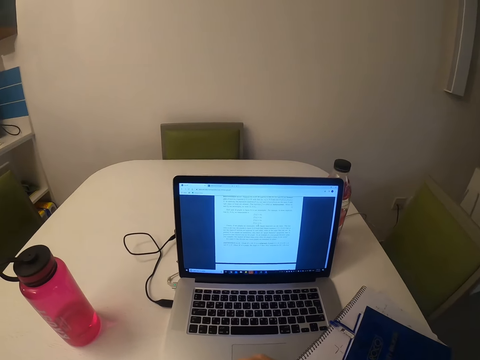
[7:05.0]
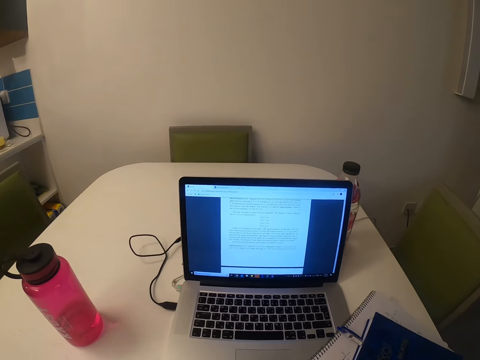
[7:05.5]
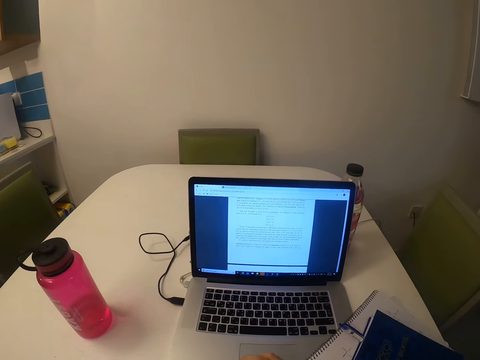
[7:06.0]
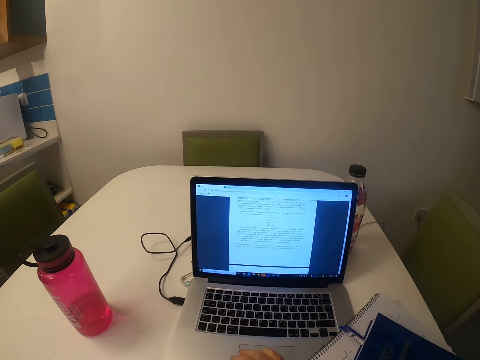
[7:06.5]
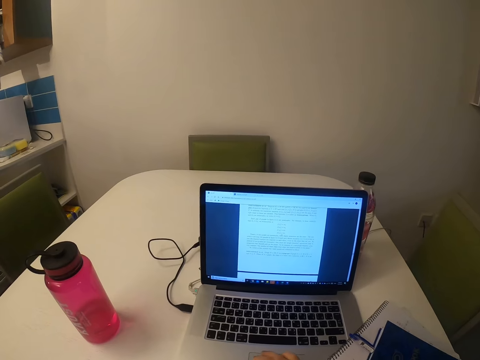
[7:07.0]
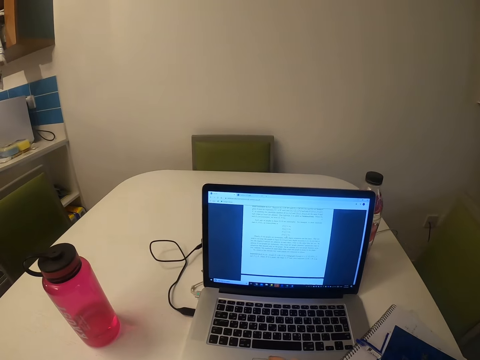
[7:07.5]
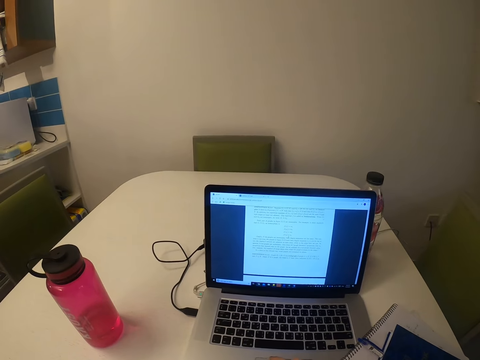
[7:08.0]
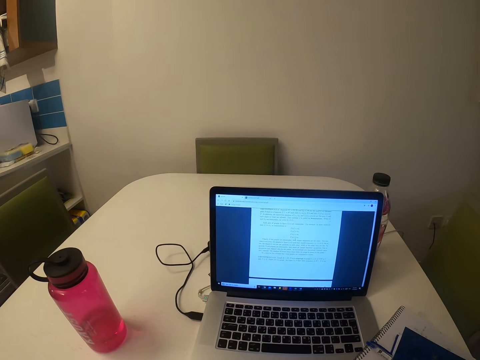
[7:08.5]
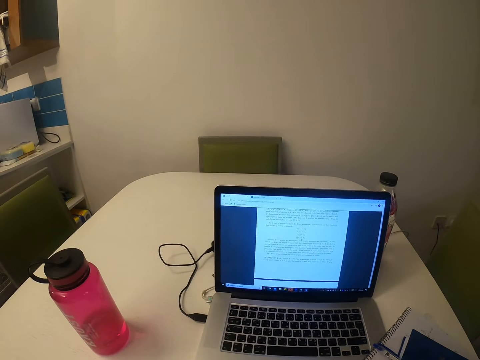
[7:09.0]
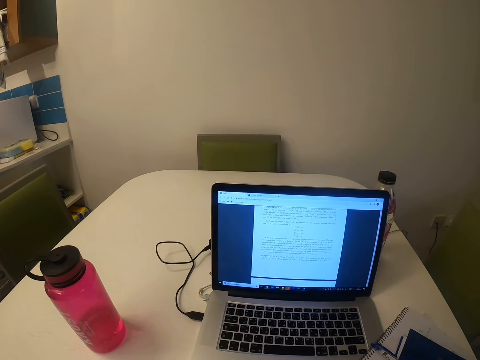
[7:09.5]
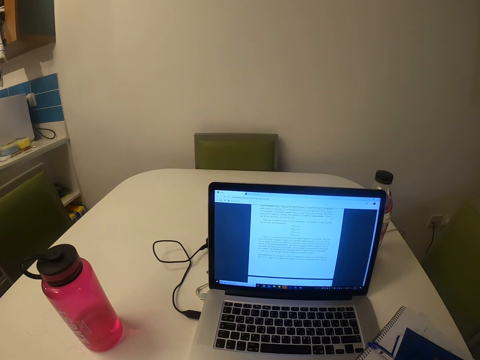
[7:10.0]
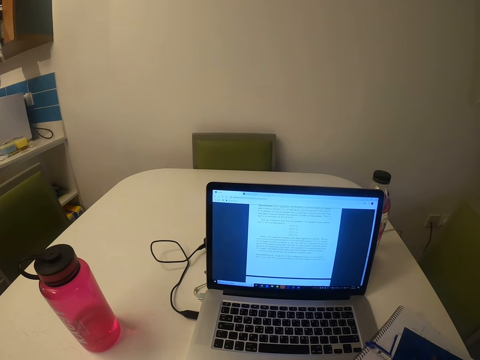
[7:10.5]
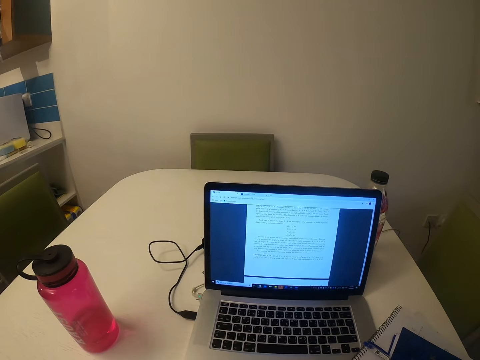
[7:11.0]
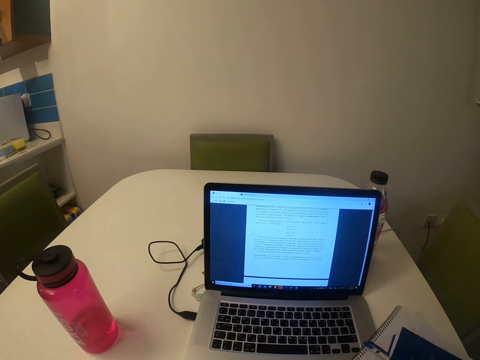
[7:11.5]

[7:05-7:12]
The camera wearer closes the book. They operate the laptop.

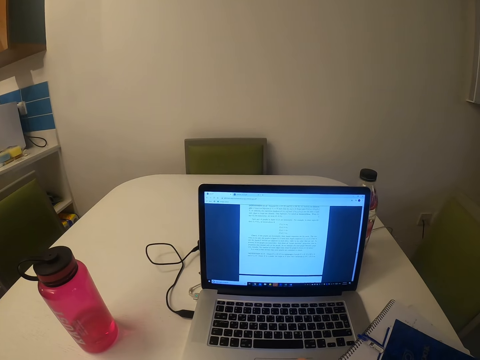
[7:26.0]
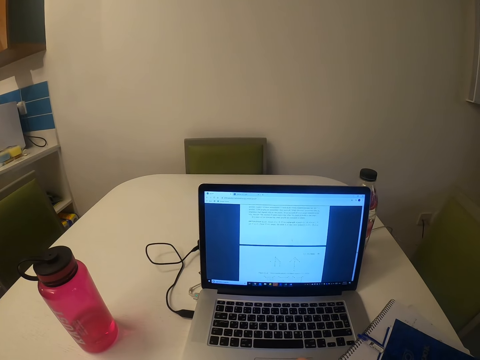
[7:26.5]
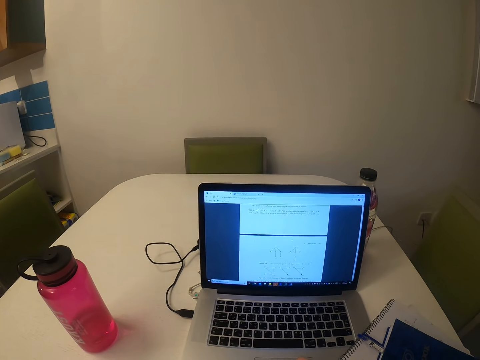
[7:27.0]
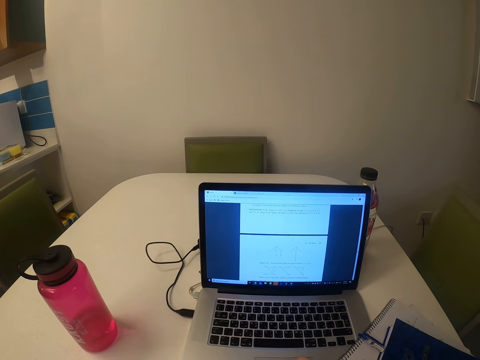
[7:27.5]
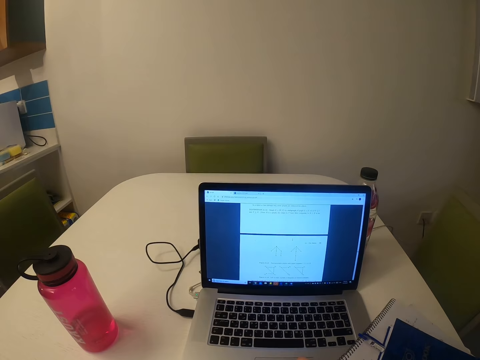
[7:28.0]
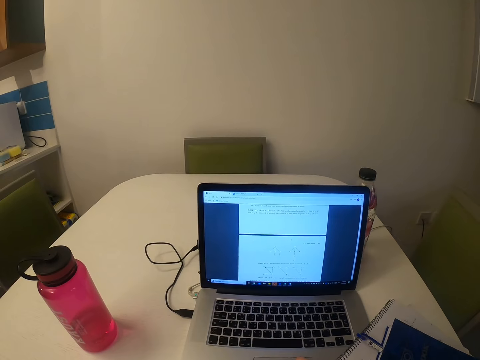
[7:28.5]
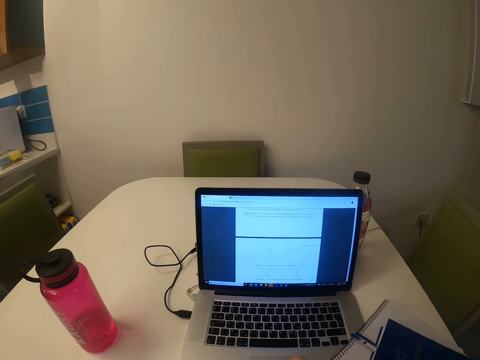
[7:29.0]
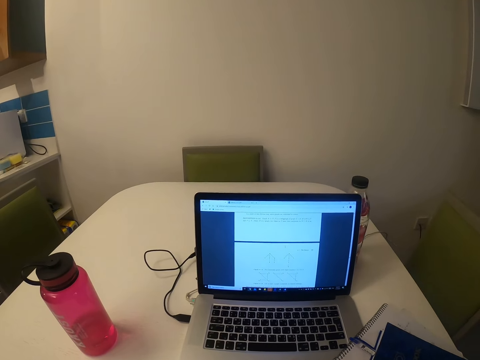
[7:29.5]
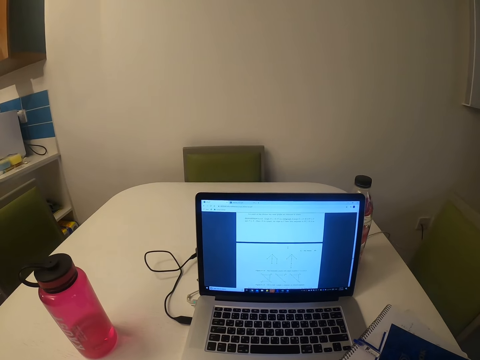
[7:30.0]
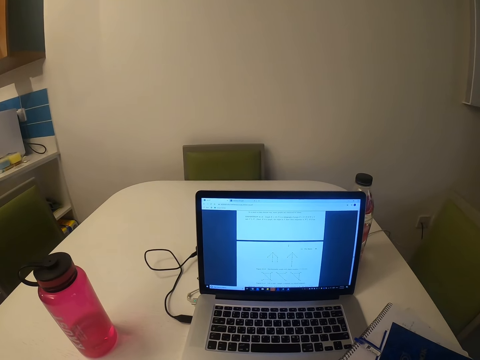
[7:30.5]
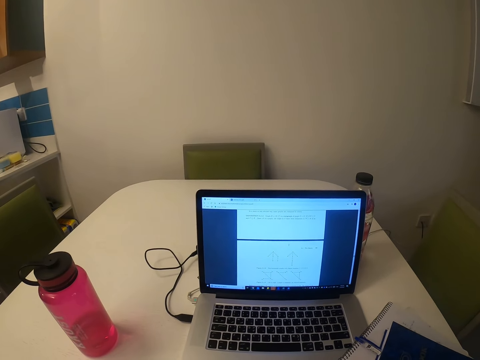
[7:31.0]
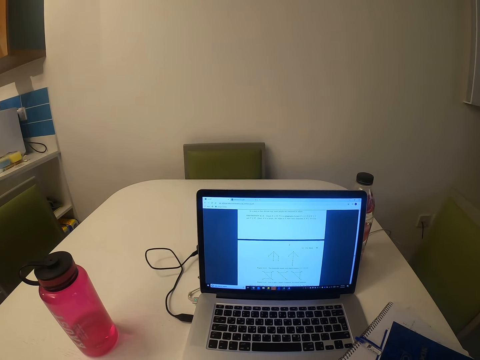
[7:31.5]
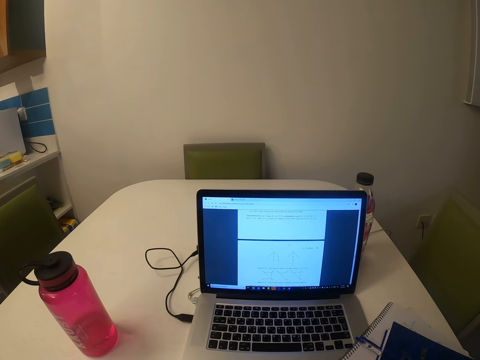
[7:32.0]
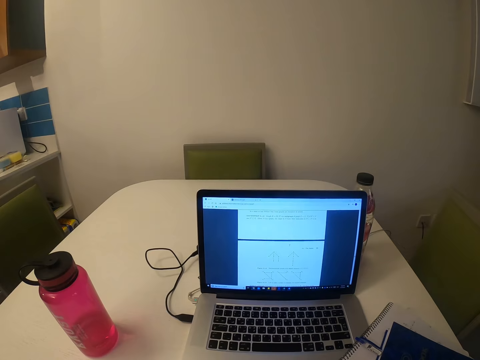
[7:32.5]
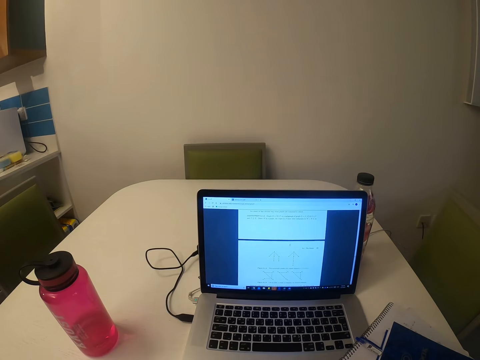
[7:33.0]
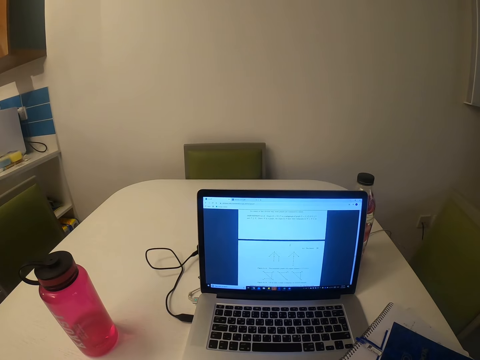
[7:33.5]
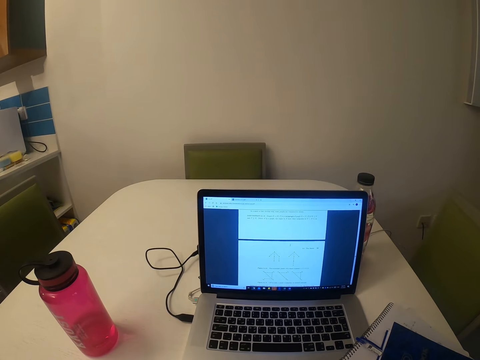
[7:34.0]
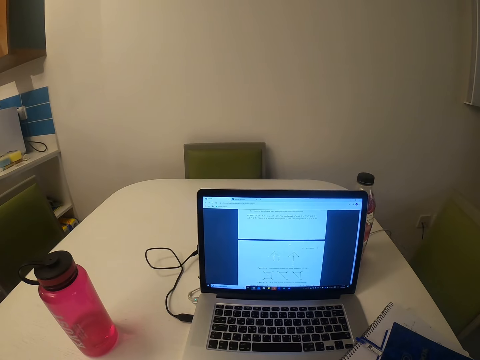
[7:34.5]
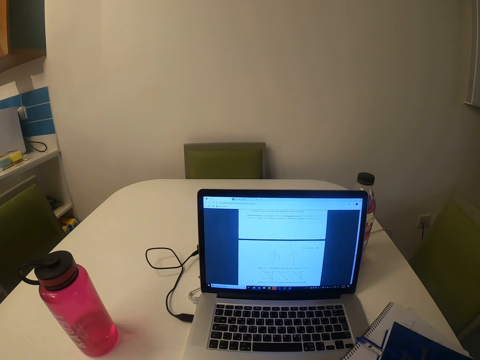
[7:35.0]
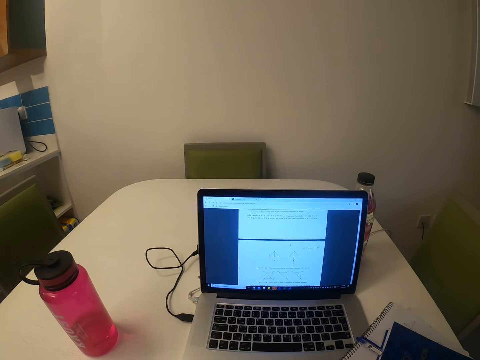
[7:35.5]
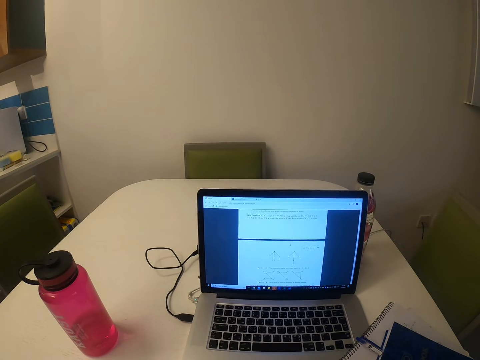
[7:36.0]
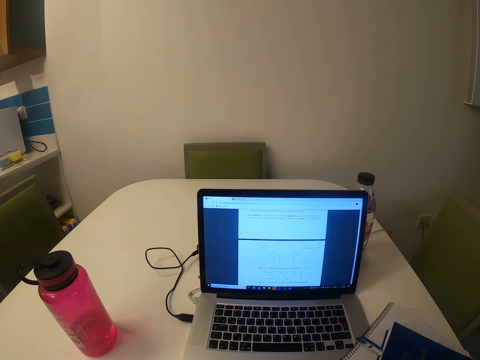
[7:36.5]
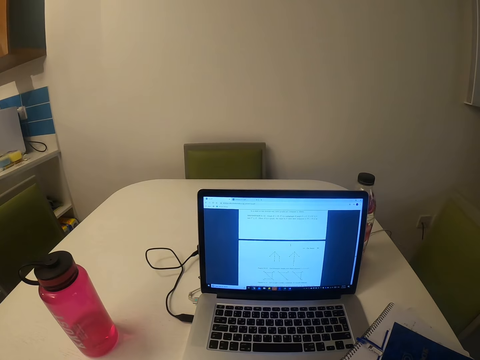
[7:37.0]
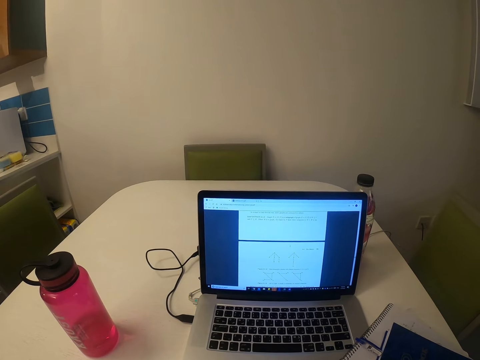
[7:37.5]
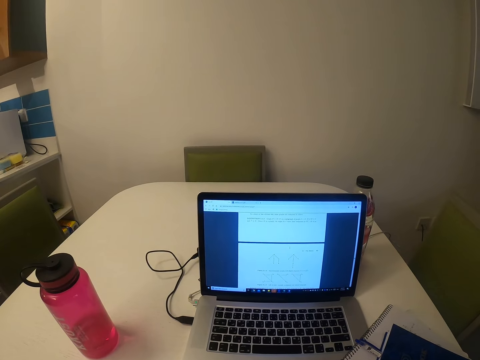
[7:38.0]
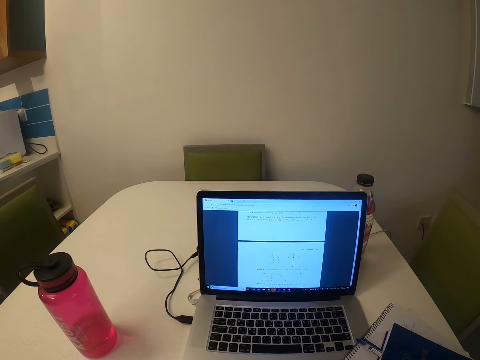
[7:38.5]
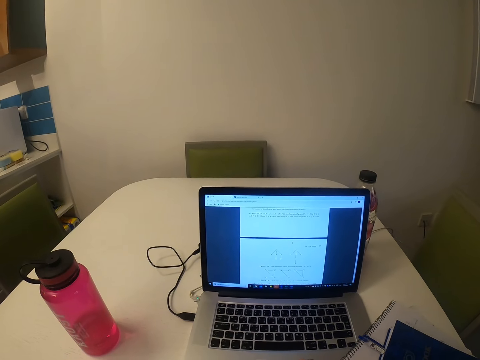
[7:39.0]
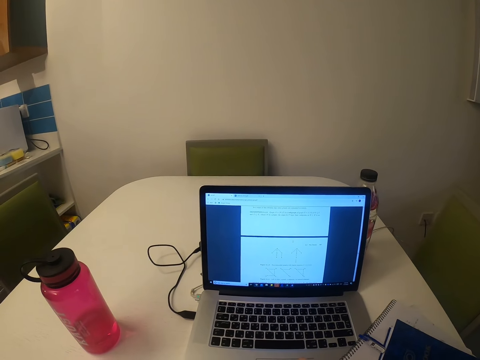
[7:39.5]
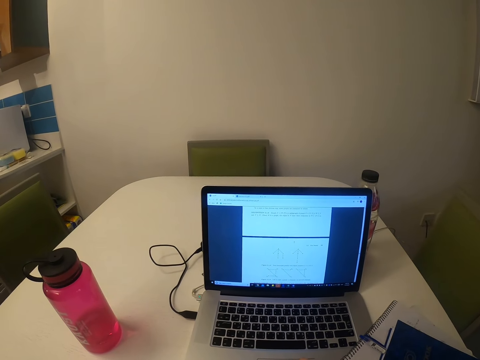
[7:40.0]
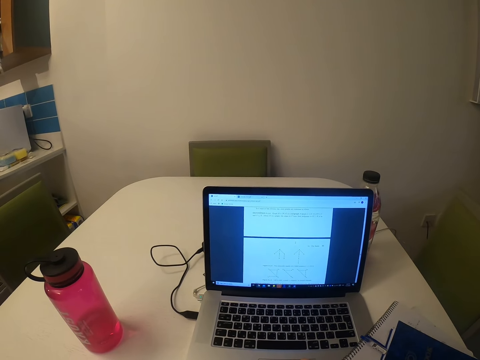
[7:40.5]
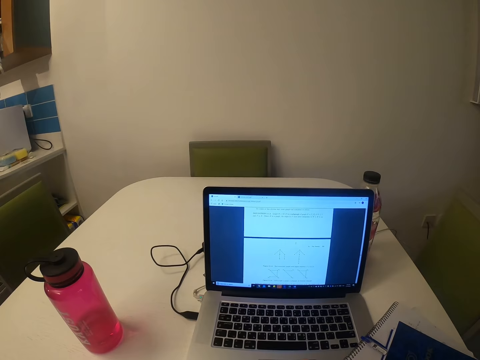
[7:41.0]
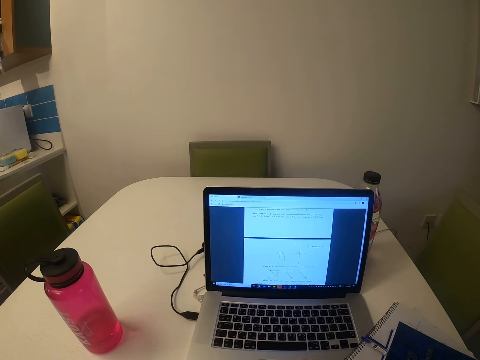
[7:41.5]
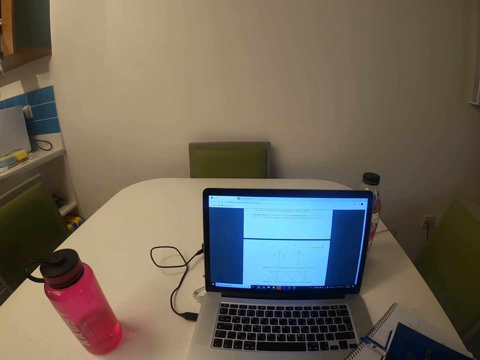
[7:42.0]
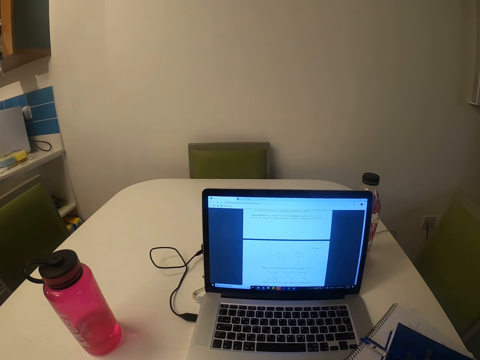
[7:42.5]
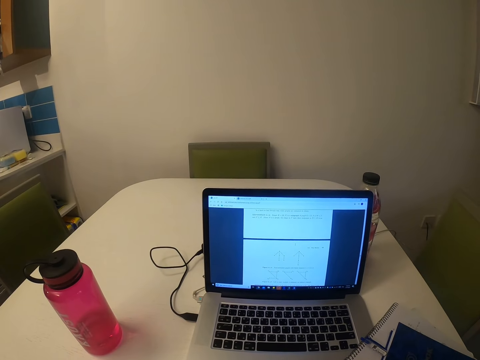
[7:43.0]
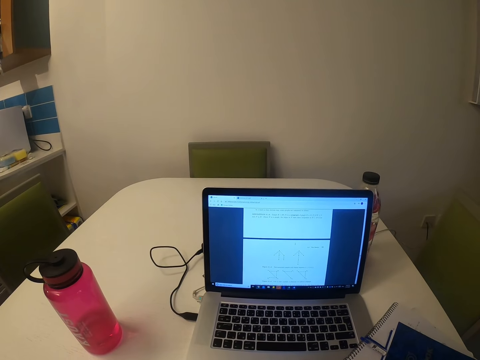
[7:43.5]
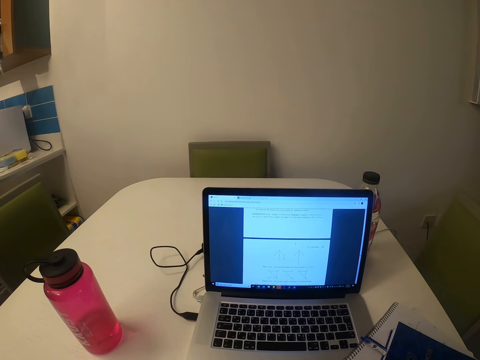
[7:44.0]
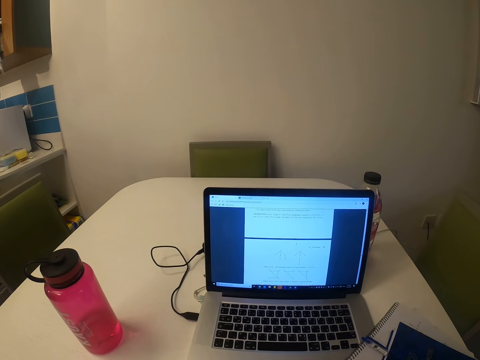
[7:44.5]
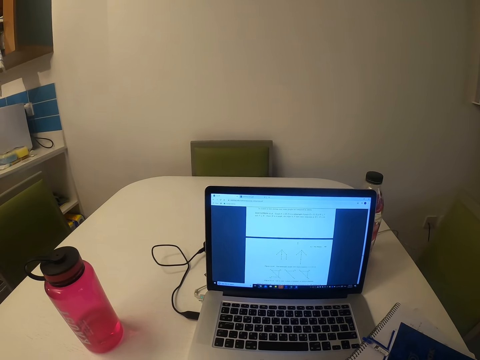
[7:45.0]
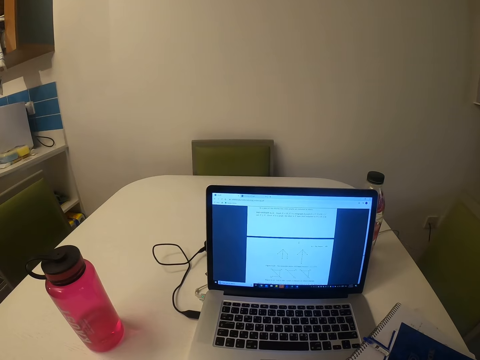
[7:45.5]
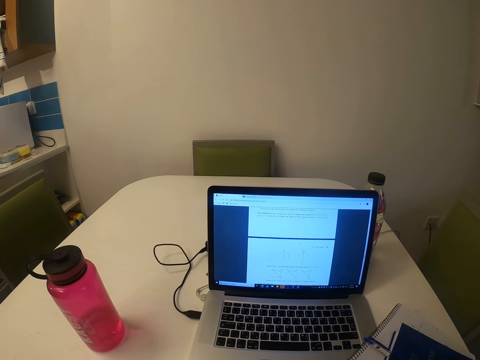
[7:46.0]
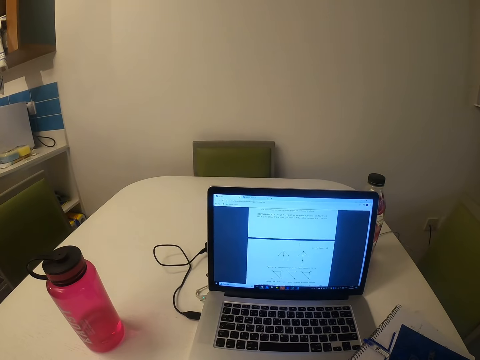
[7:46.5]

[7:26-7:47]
The camera wearer touches the keyboard. They move a hand. They watch the background.
